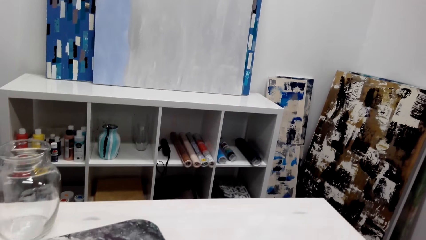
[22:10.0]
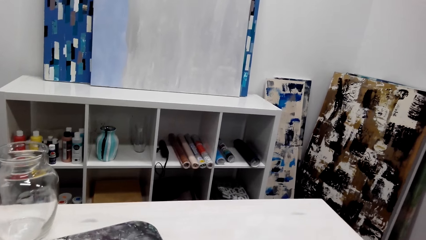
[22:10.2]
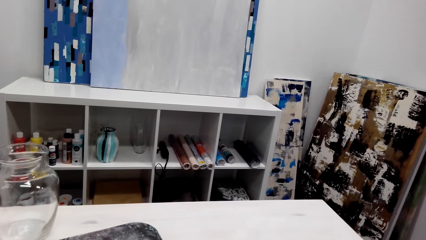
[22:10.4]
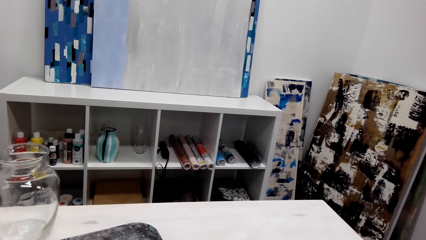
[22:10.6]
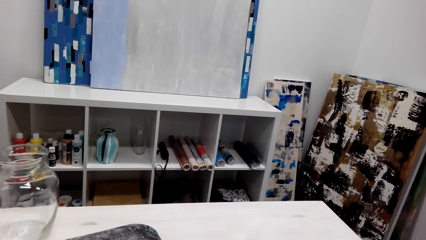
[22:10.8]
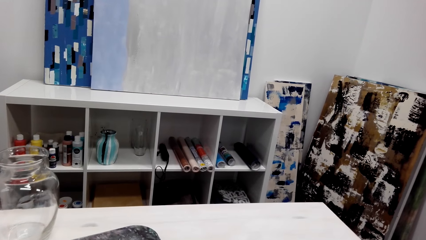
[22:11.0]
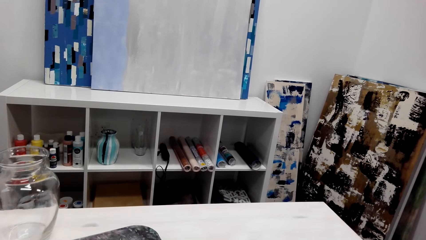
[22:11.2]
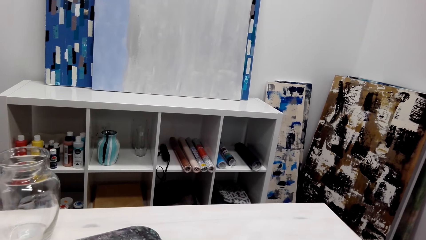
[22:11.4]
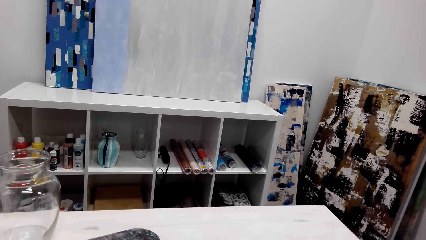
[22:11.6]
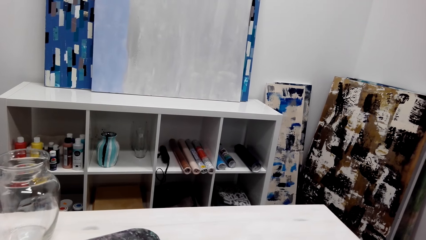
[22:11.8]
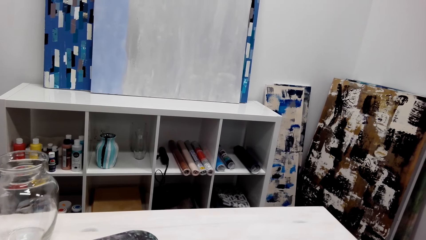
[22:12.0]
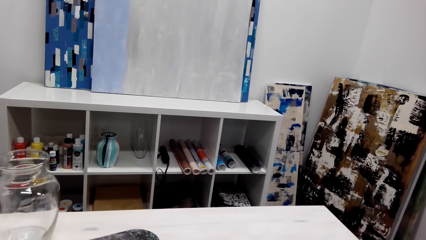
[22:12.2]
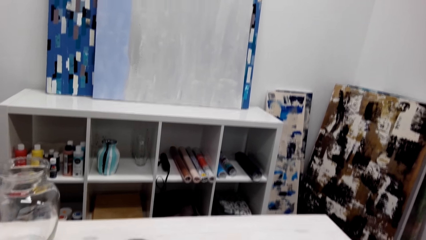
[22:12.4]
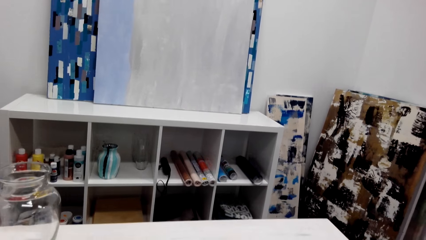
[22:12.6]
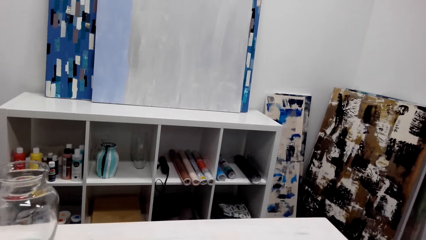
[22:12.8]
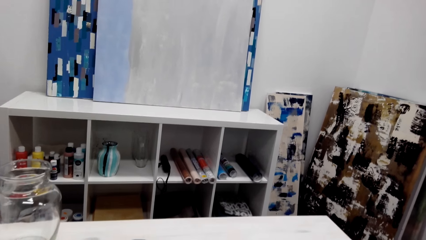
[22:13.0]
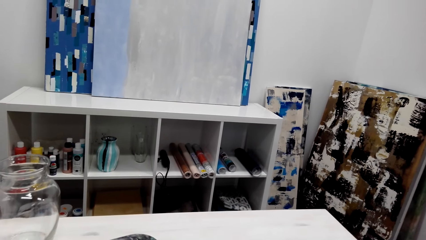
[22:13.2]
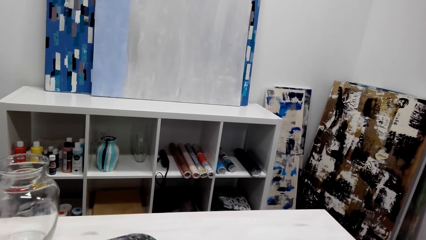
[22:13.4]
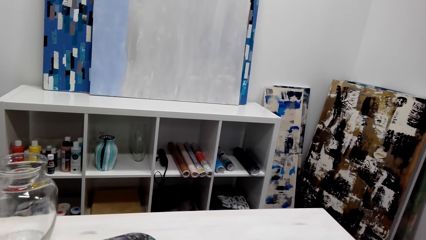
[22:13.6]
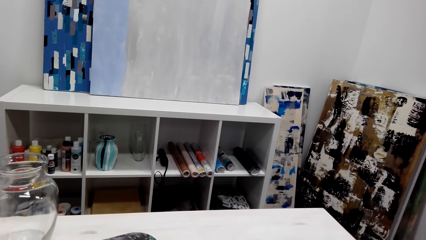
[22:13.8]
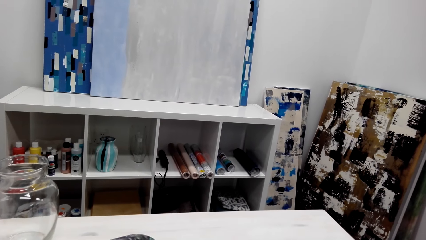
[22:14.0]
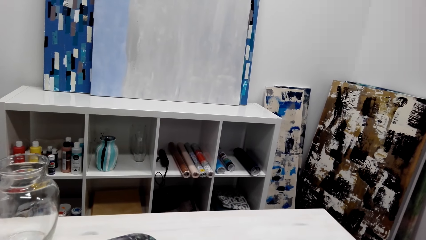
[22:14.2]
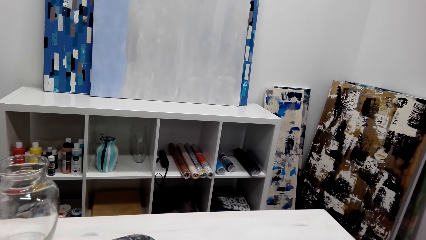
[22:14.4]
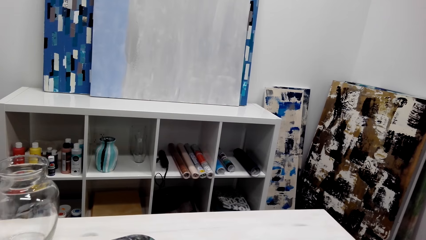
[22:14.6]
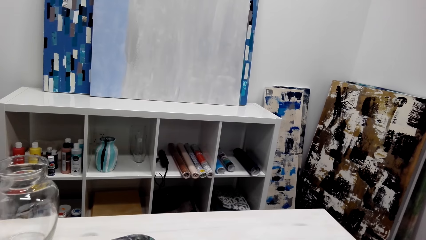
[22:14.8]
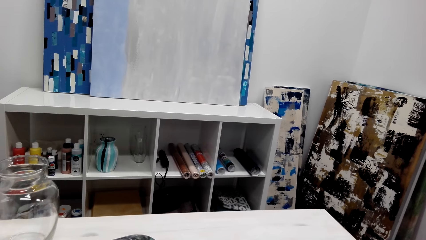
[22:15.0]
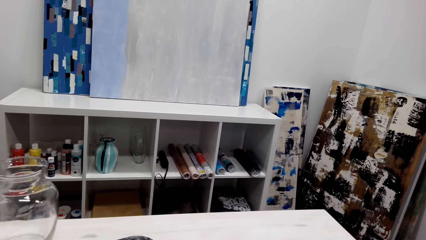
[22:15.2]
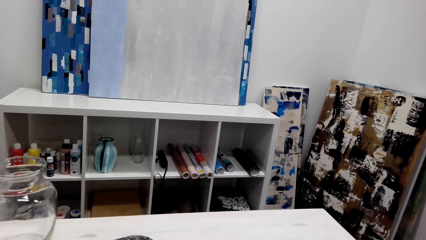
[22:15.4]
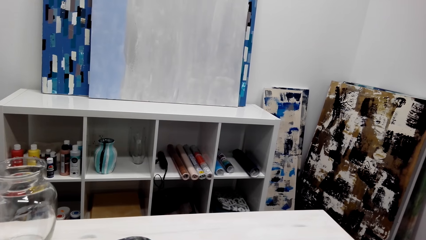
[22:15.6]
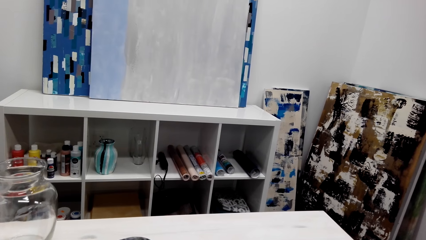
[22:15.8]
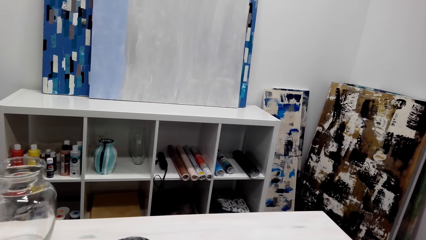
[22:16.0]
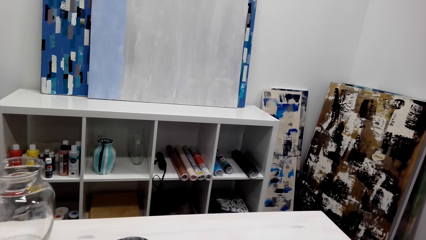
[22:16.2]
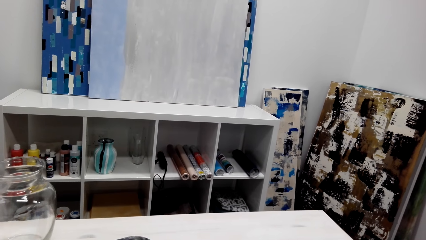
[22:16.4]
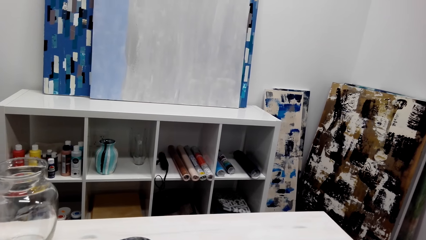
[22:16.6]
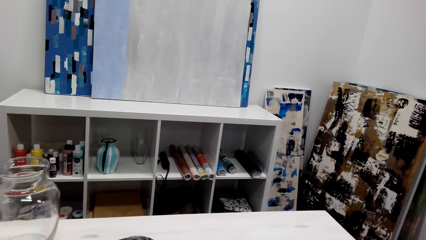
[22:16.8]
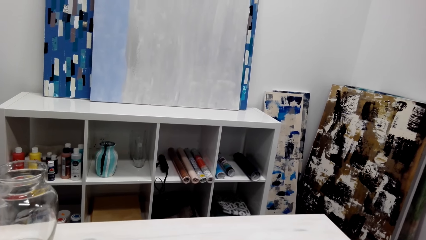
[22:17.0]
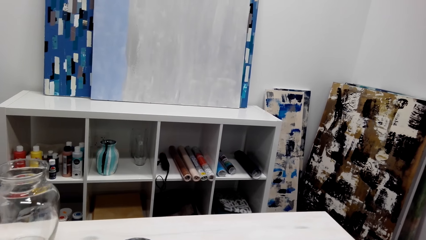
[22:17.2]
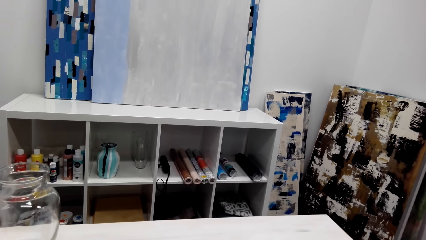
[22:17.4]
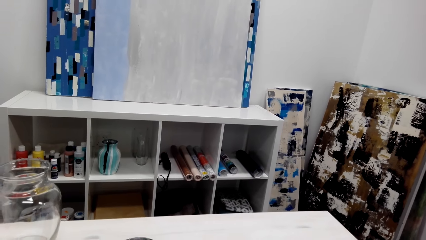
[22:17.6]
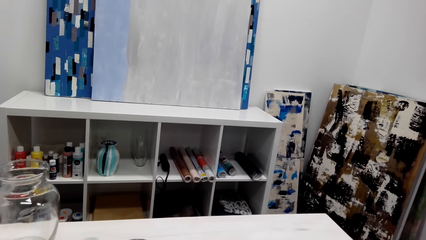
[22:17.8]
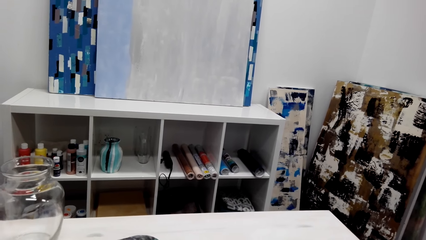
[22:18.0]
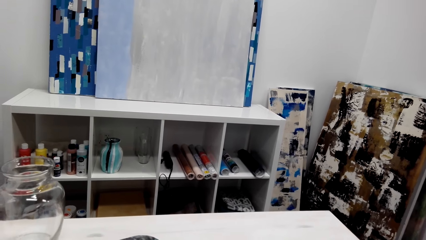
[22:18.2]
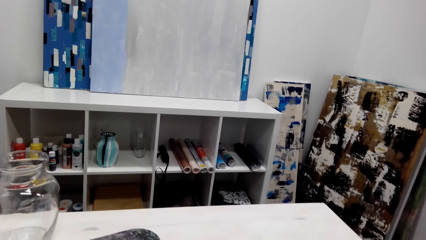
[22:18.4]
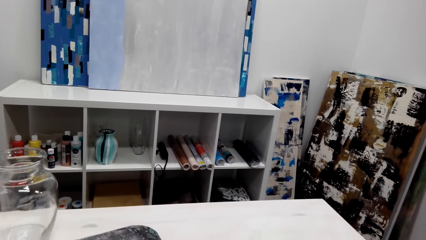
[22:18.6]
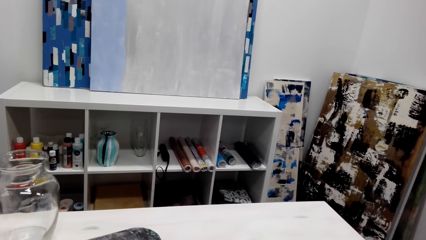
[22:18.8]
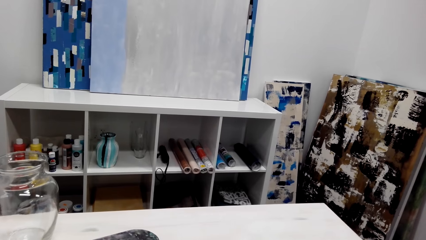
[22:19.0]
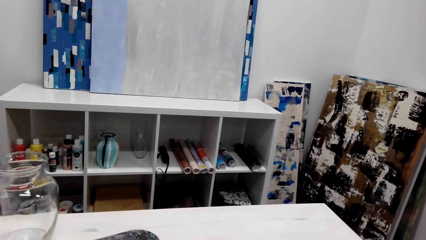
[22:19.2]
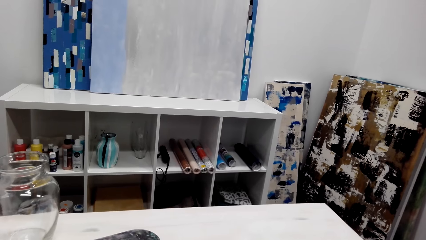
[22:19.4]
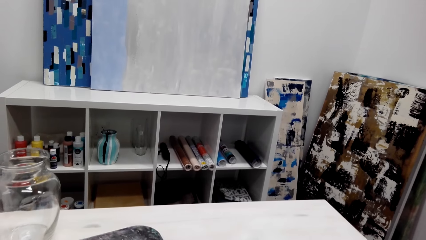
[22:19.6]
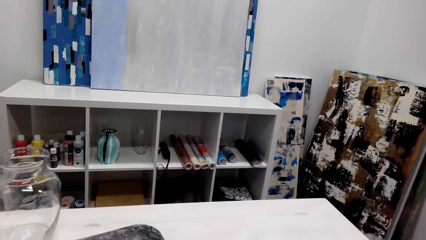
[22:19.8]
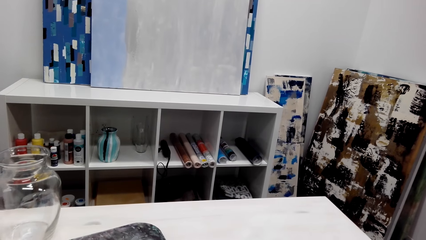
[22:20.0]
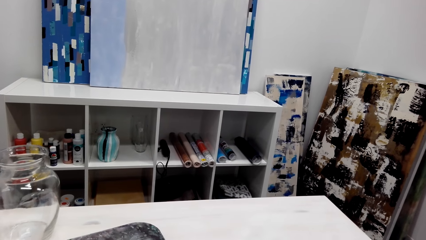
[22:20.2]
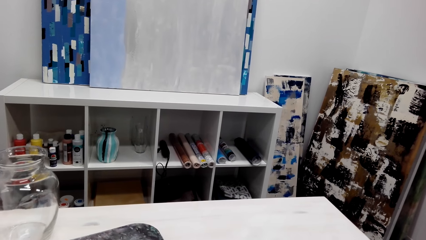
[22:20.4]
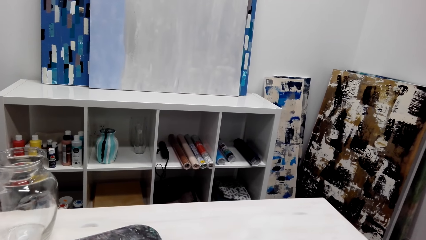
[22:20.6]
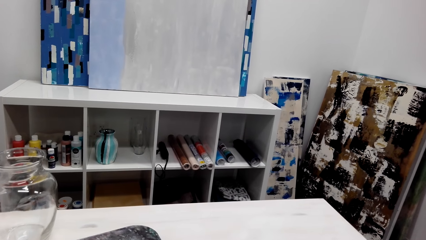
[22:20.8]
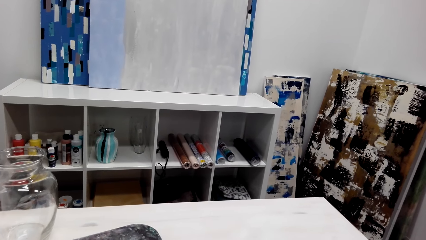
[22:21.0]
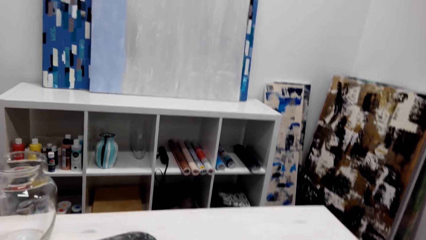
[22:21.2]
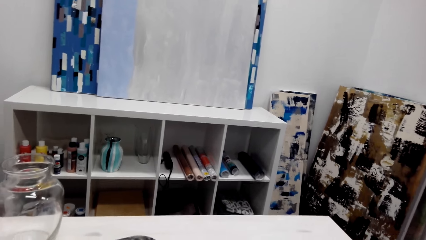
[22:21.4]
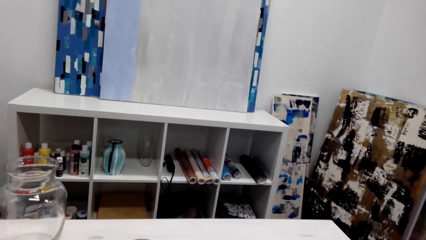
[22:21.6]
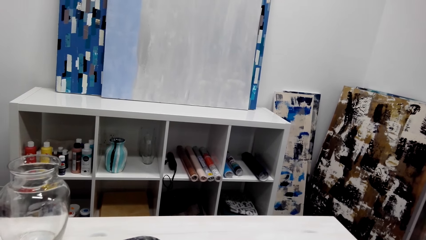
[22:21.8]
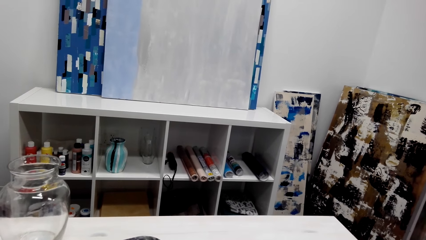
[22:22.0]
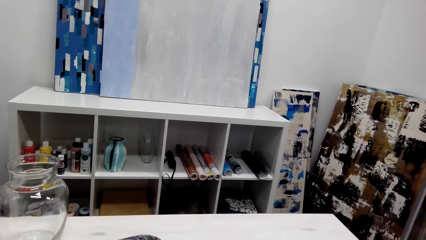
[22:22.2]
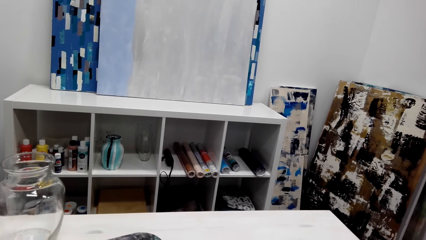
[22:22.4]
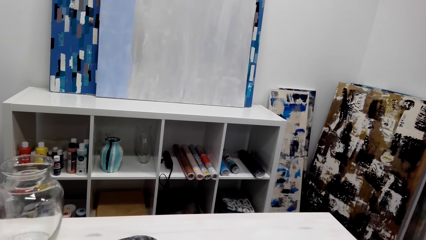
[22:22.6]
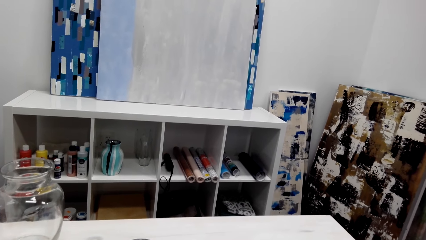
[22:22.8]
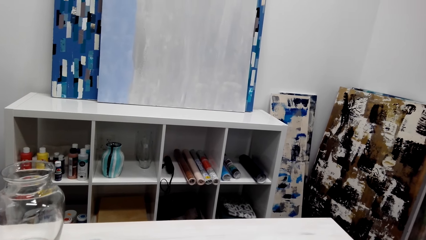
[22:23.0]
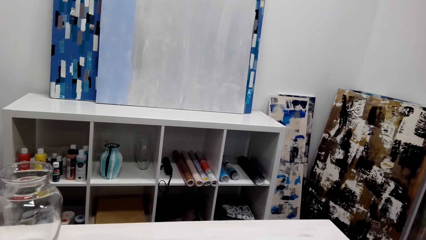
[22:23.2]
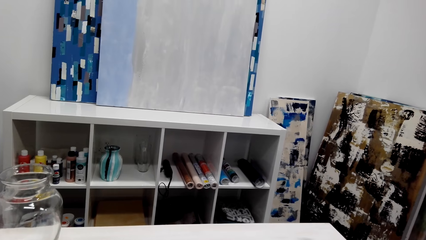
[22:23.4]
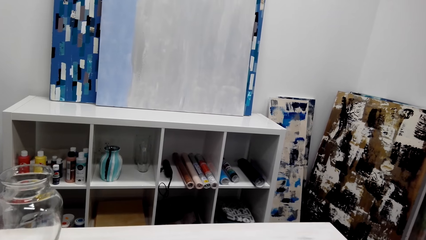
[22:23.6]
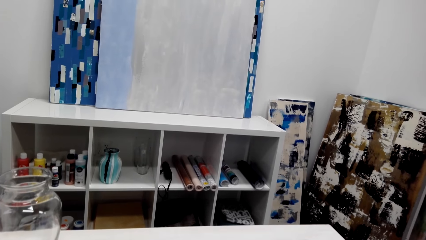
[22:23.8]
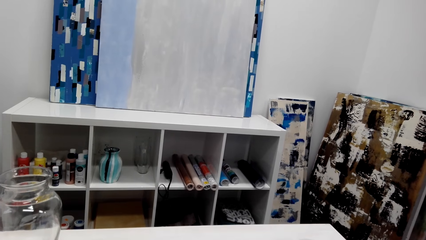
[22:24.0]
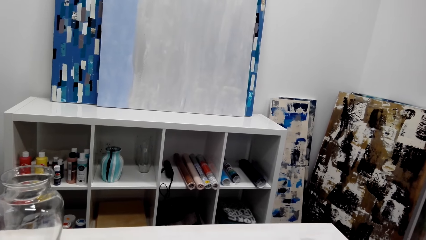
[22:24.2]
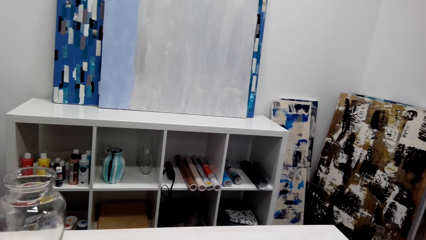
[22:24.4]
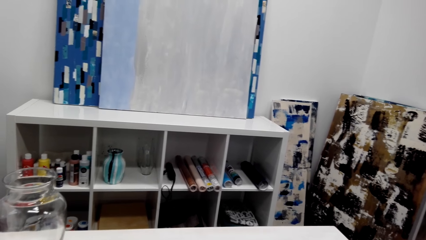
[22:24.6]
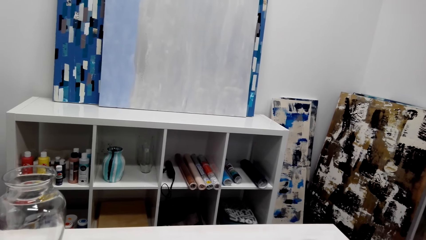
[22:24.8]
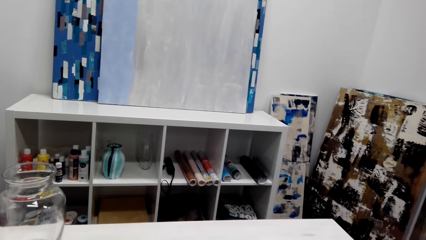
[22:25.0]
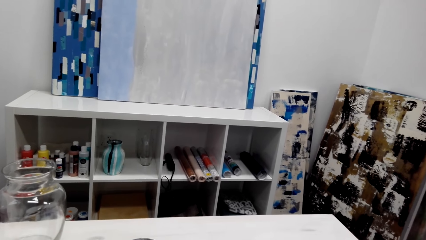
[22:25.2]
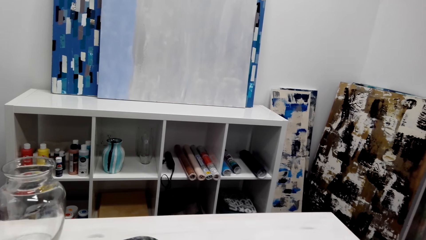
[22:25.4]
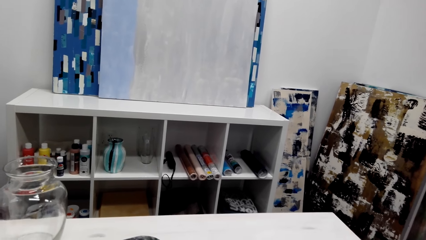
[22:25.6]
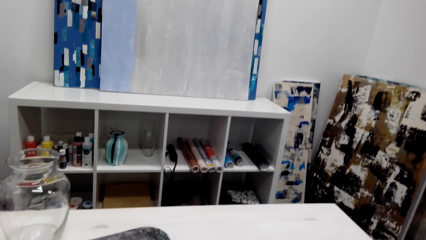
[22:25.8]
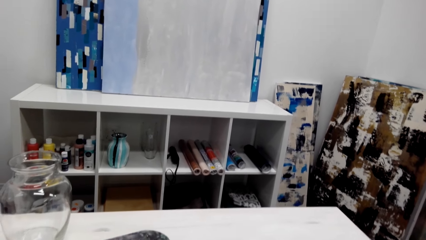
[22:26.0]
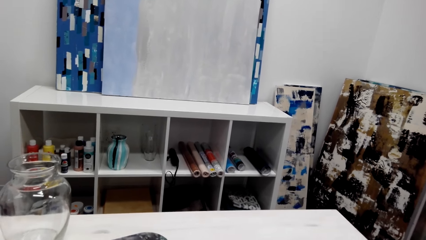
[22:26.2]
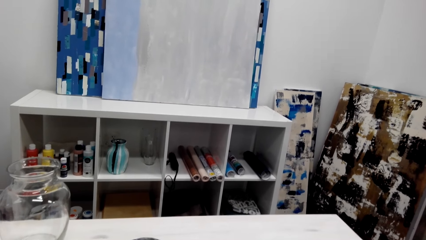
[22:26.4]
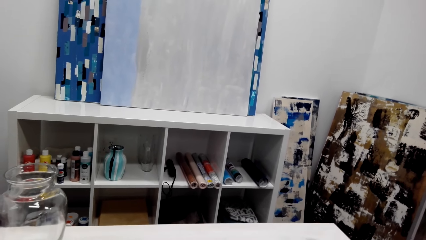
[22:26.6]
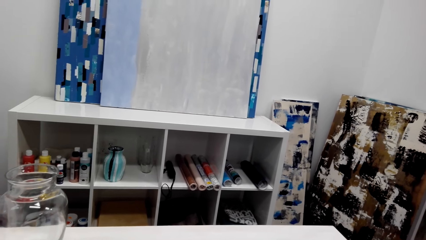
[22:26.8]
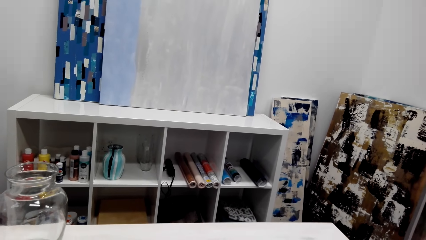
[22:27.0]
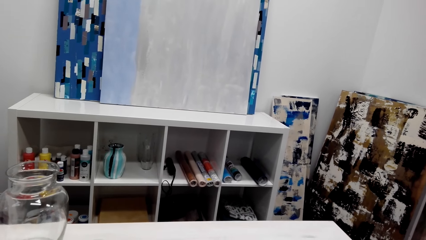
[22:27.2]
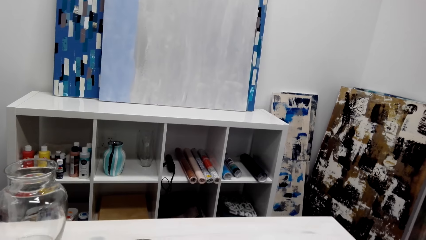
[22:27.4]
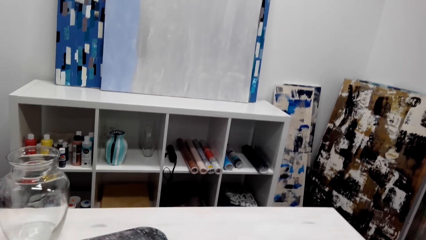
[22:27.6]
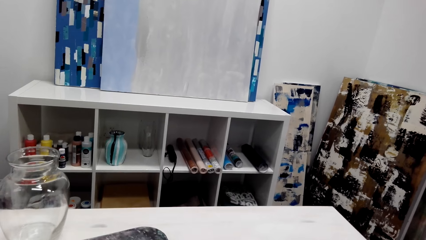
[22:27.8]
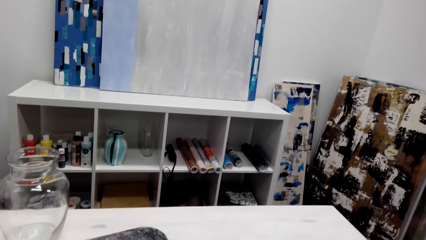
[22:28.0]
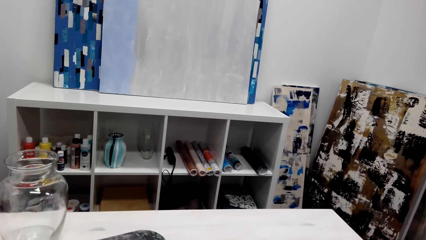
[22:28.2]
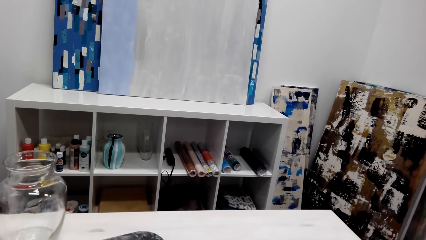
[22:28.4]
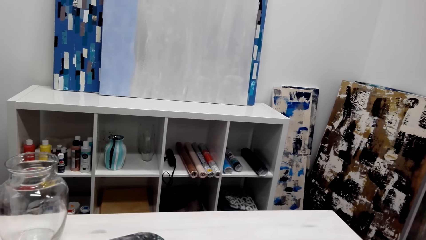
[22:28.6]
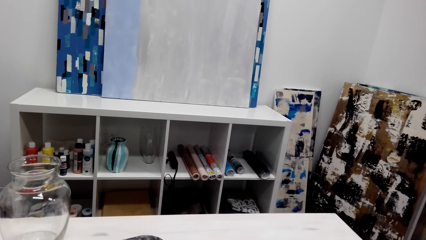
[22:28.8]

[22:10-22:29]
The camera wearer breathes. They talk with a person. The person speaks with another person. The camera wearer talks with the first person.
